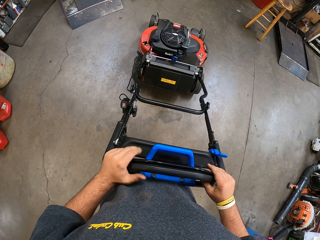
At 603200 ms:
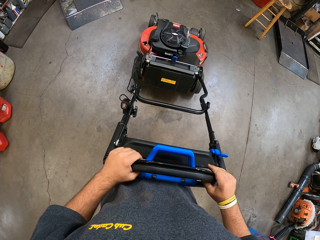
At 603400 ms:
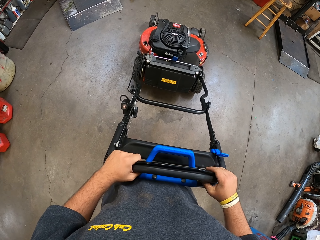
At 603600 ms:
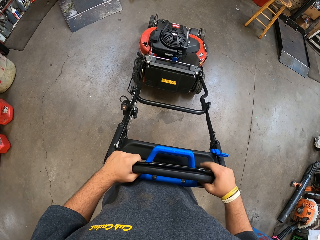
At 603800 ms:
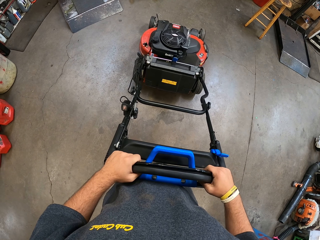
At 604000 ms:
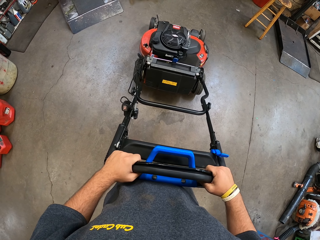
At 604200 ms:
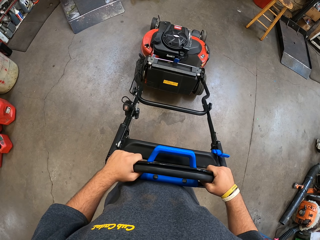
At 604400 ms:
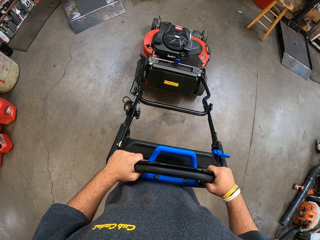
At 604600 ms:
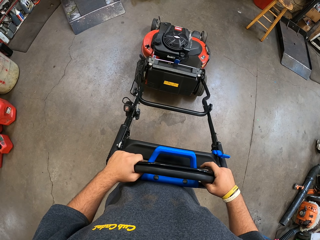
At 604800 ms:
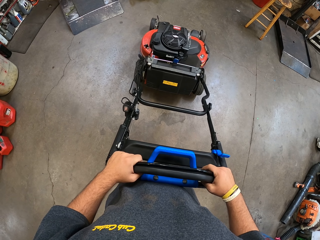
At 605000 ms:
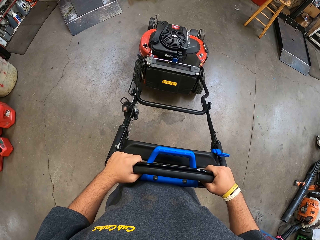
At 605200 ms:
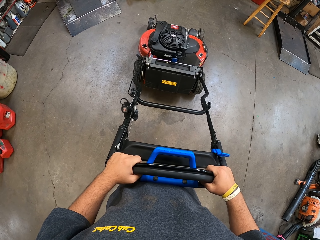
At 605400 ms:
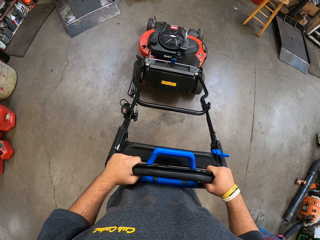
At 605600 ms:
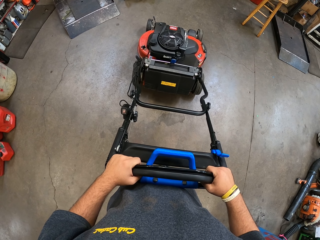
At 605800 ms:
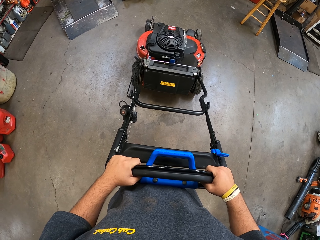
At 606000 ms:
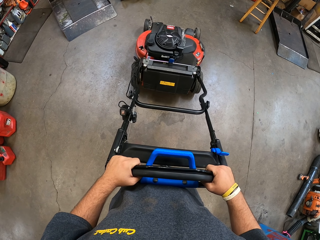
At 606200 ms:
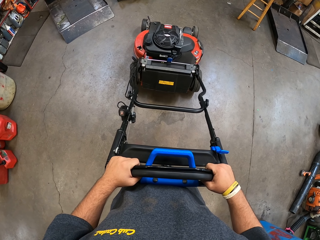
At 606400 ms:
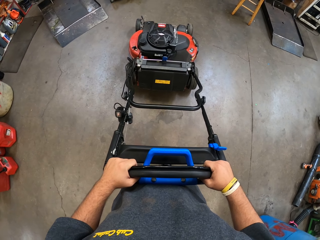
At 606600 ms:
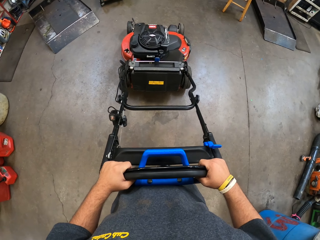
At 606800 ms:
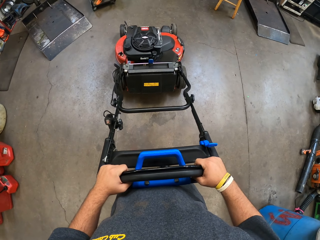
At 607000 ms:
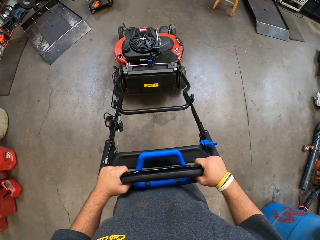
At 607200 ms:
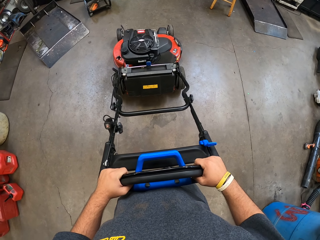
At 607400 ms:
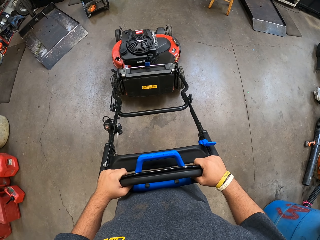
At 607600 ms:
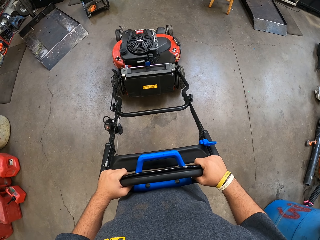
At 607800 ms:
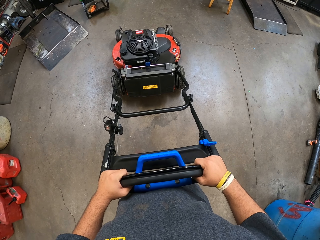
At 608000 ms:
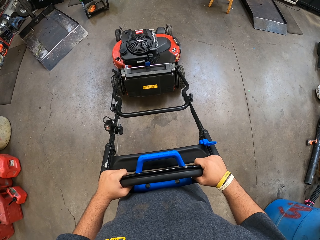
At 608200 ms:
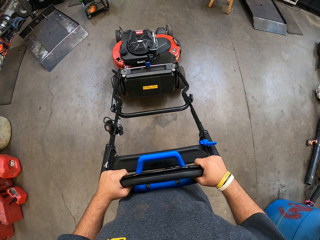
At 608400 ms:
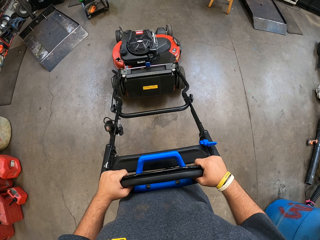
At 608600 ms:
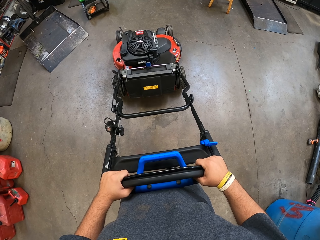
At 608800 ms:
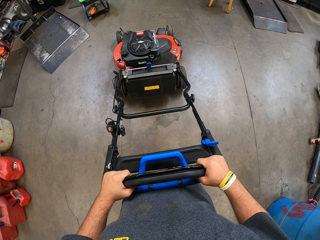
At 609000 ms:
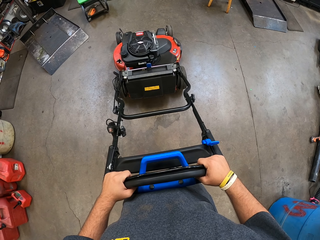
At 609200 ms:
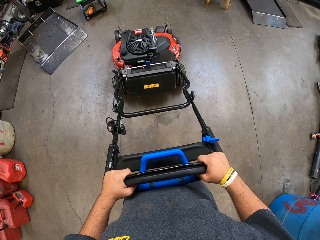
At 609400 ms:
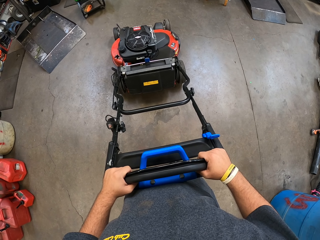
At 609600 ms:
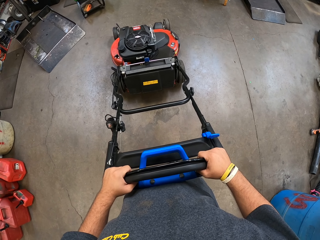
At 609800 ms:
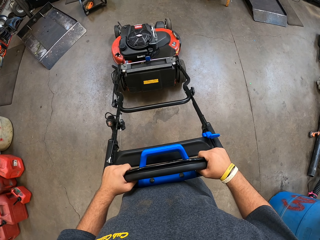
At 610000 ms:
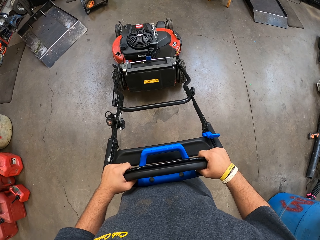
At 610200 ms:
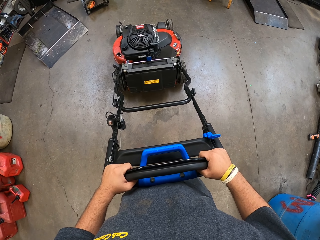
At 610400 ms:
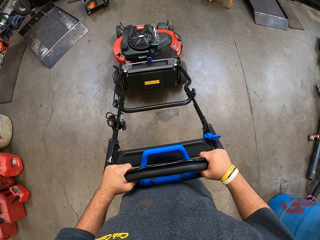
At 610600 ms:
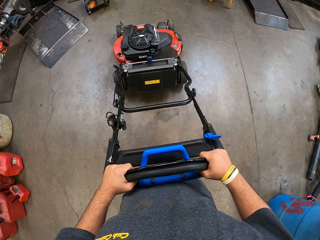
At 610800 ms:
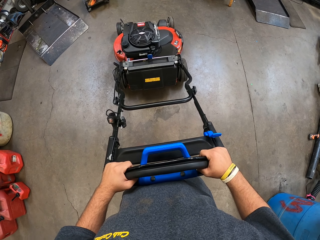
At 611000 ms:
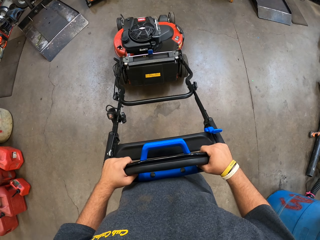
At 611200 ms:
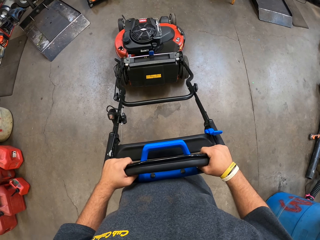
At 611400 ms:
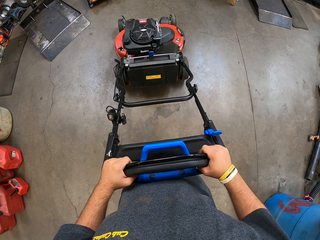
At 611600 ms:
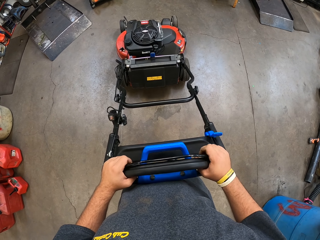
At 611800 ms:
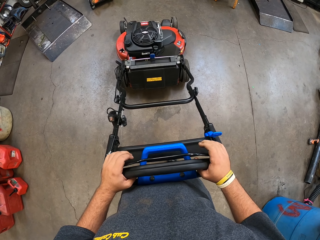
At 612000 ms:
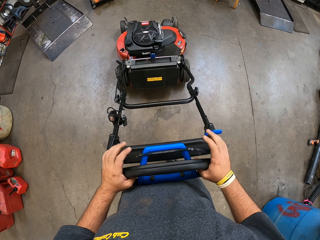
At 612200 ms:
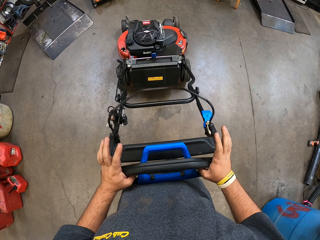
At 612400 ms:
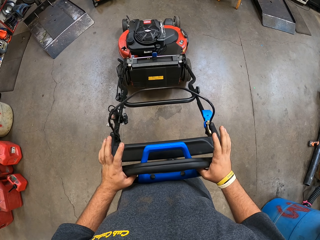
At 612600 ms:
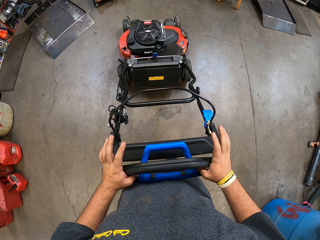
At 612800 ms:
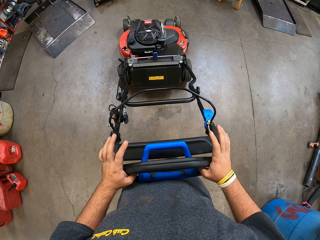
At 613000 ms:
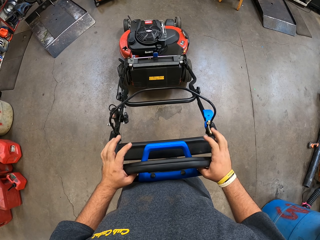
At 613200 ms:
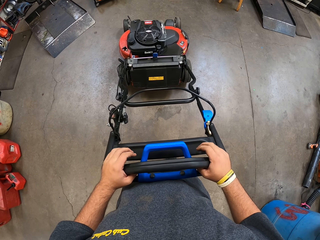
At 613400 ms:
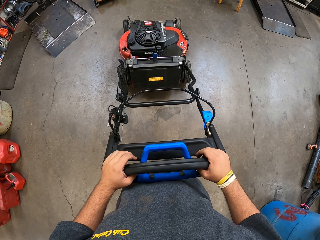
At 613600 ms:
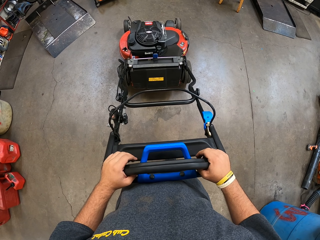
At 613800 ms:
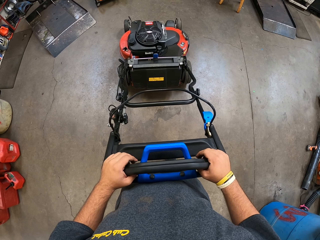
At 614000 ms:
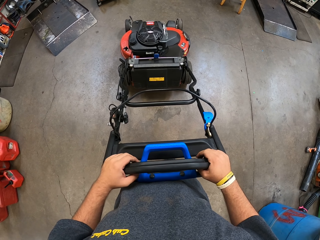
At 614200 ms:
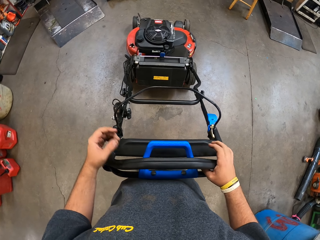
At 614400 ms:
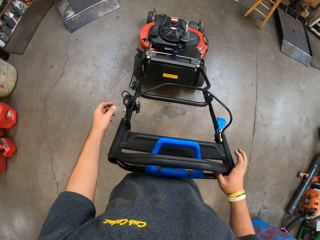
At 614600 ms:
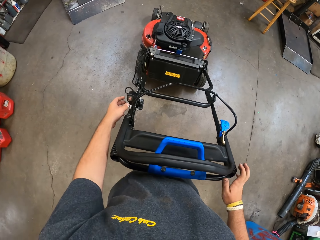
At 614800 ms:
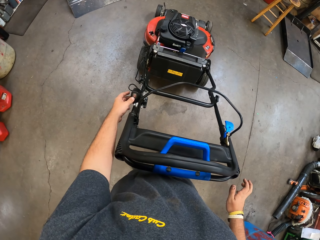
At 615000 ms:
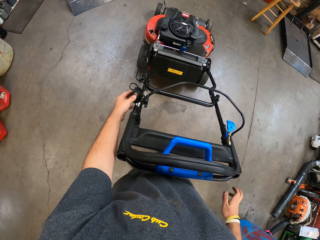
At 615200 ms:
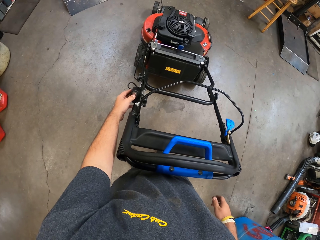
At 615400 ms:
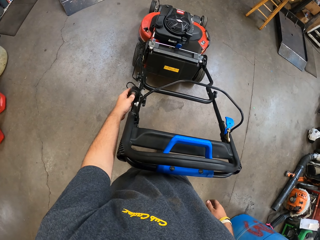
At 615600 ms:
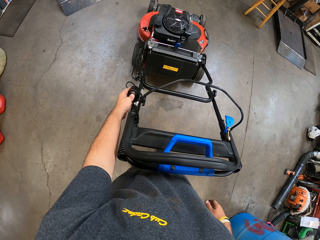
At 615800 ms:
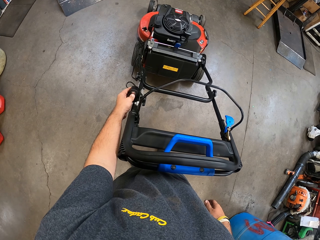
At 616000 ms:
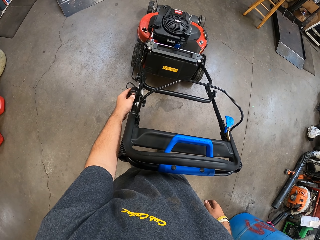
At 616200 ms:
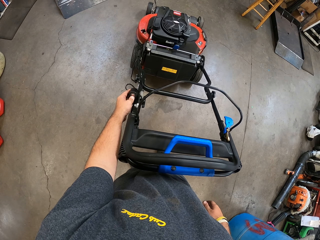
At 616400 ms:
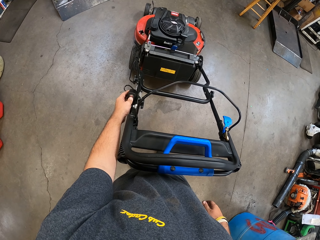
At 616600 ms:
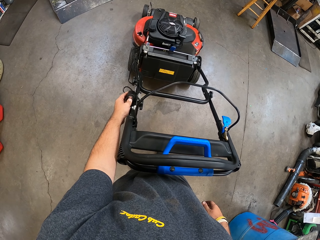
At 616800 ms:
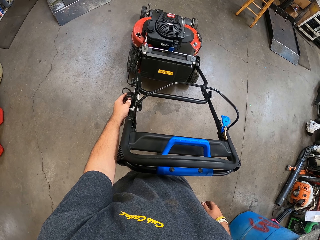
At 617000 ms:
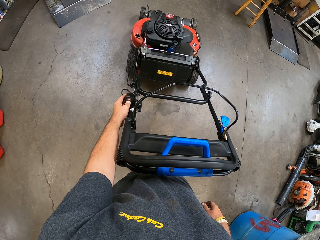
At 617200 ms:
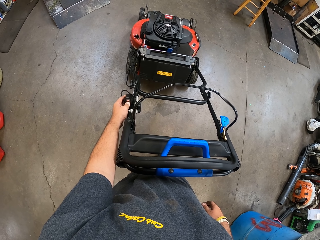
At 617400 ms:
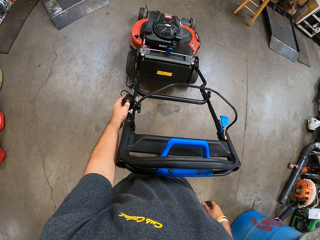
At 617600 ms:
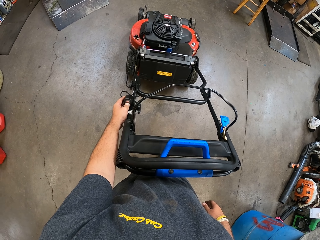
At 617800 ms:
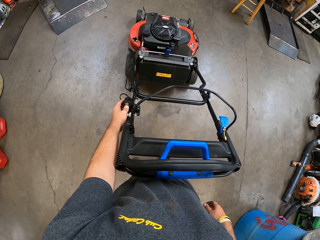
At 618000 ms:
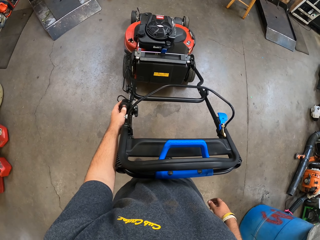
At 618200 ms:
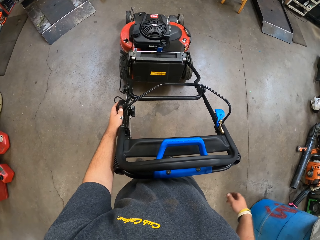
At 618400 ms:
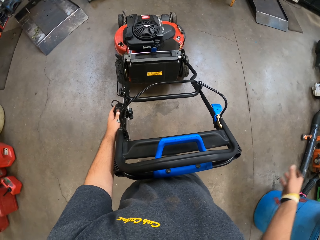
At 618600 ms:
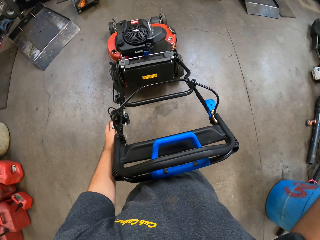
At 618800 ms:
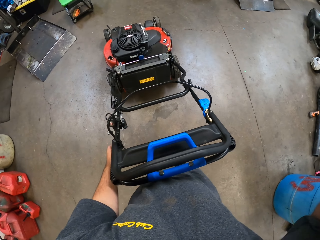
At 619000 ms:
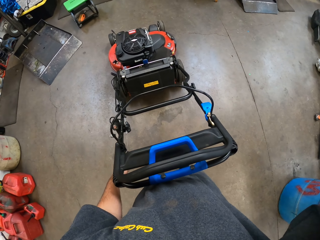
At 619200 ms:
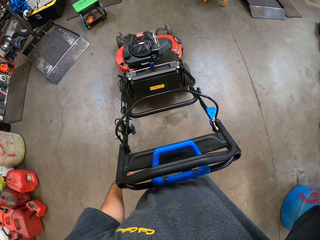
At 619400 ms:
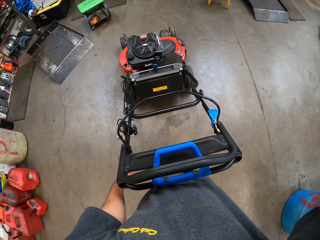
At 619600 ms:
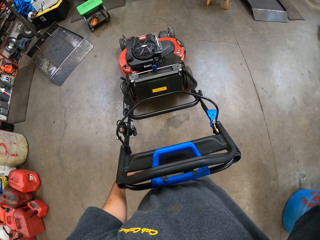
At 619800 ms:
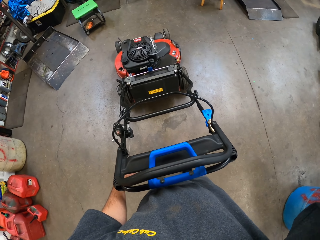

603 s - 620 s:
The camera wearer holds the lawn mower. They press the bail bar. They examine the lawn mower. They release the bail bar. They press the speed controller.
